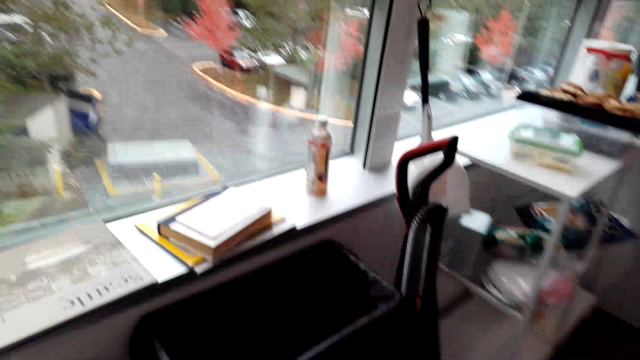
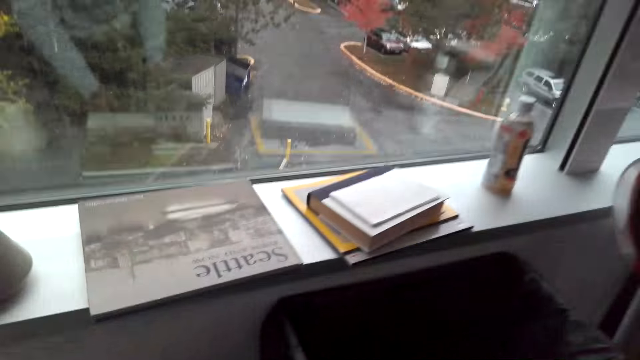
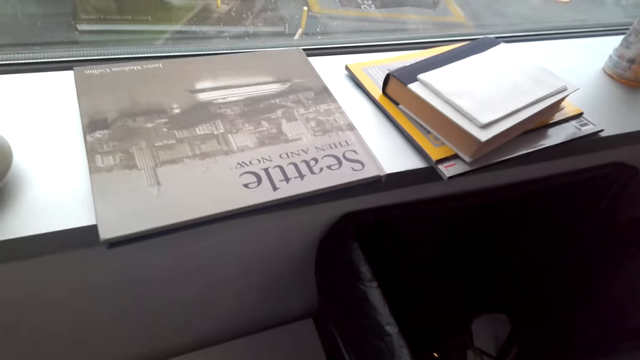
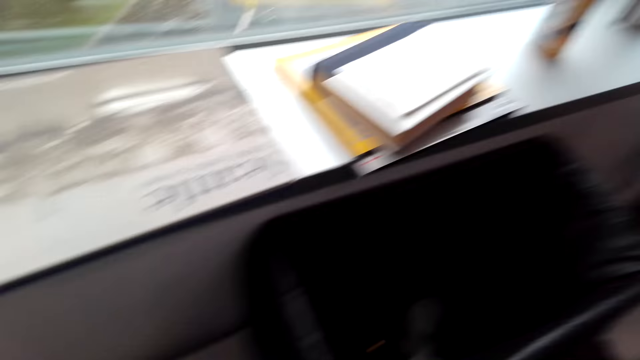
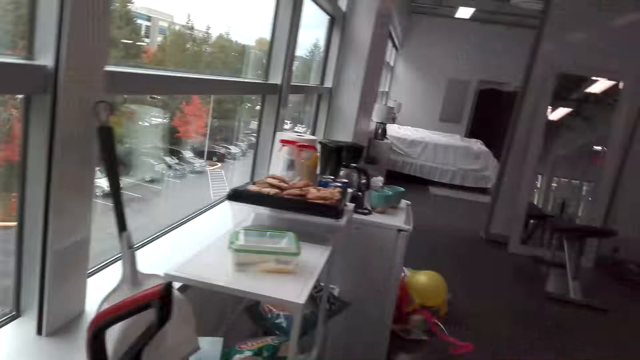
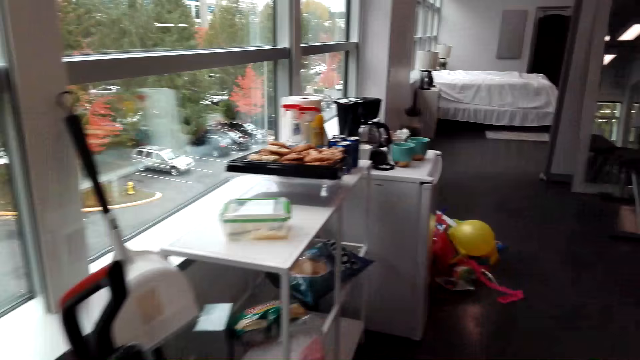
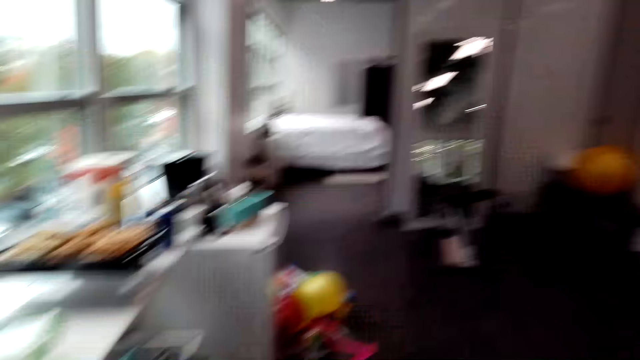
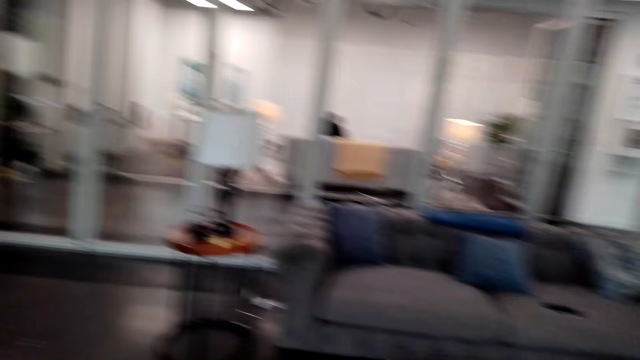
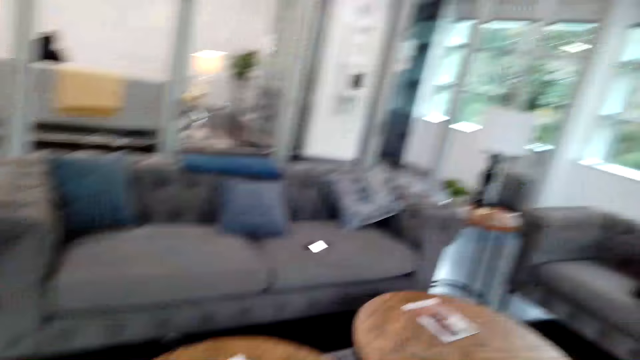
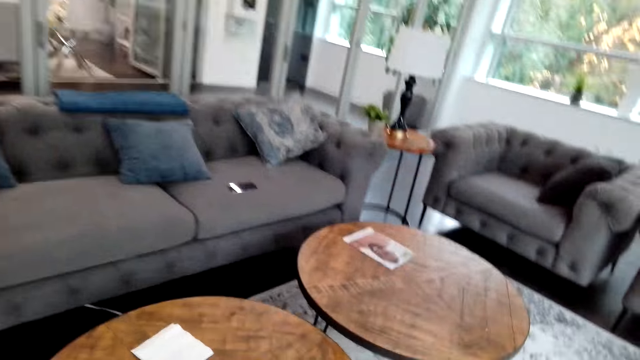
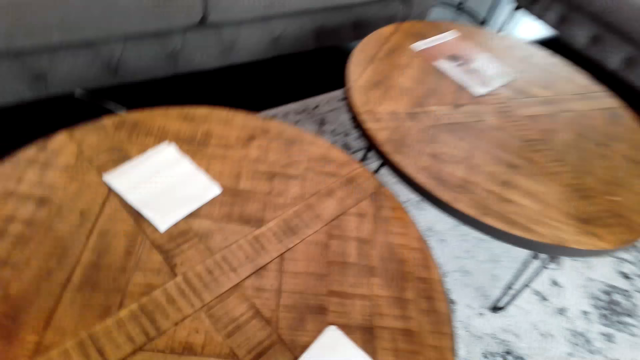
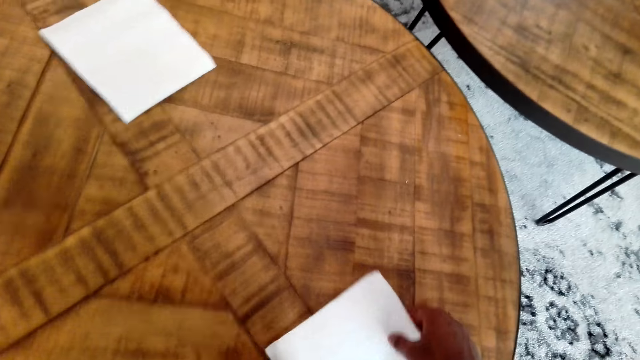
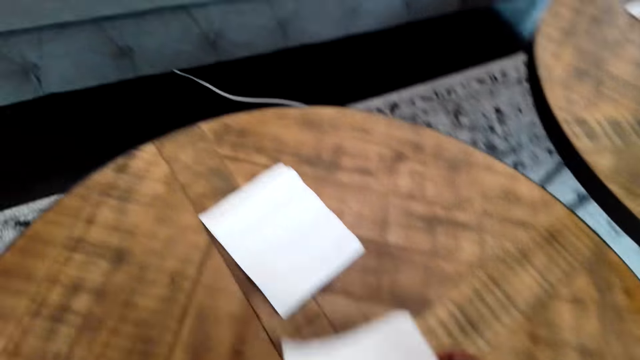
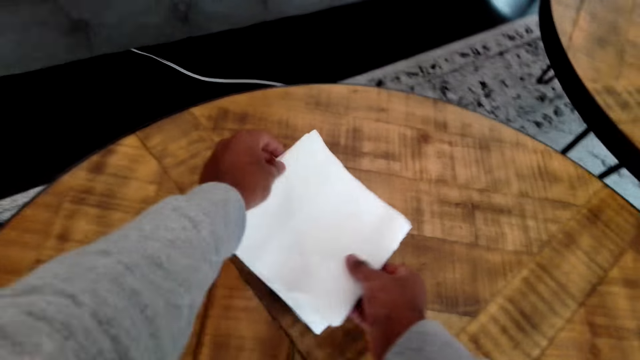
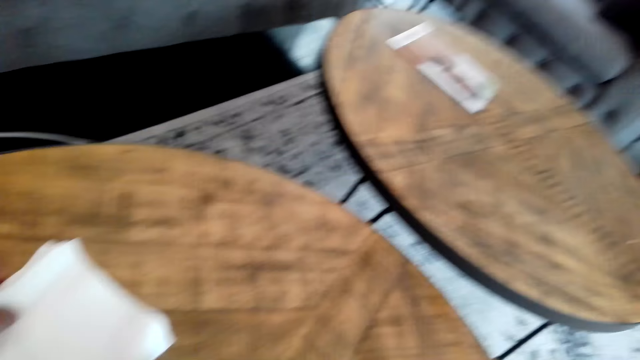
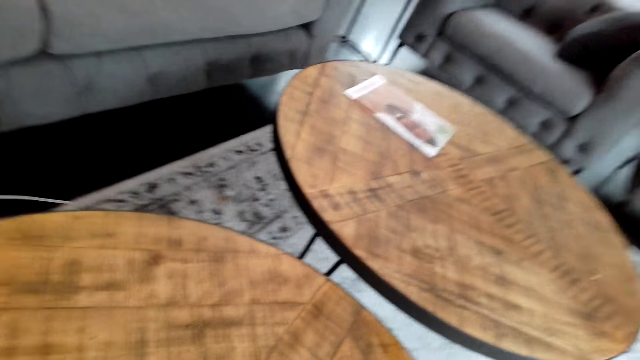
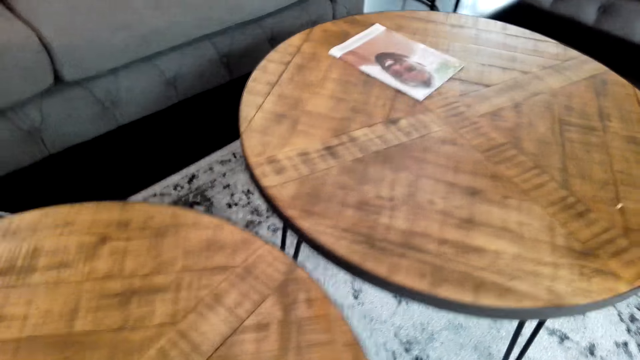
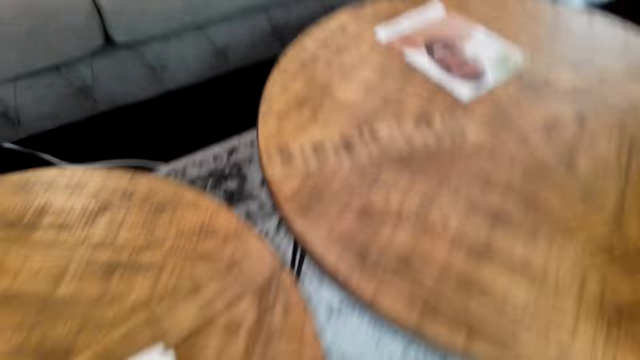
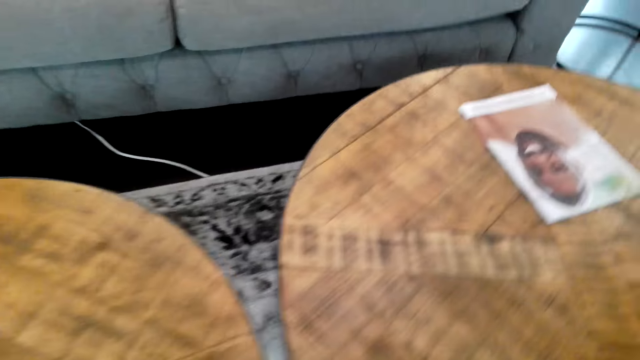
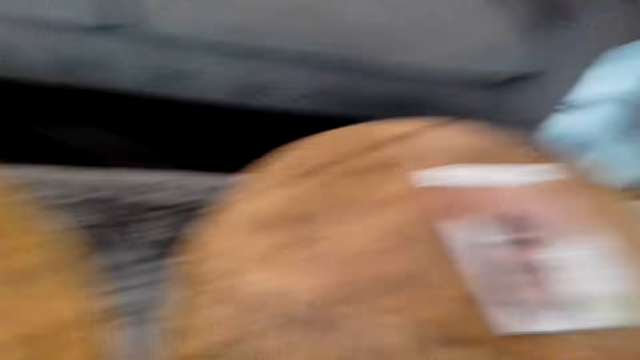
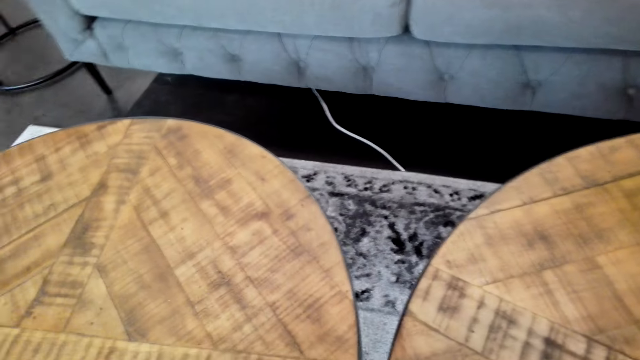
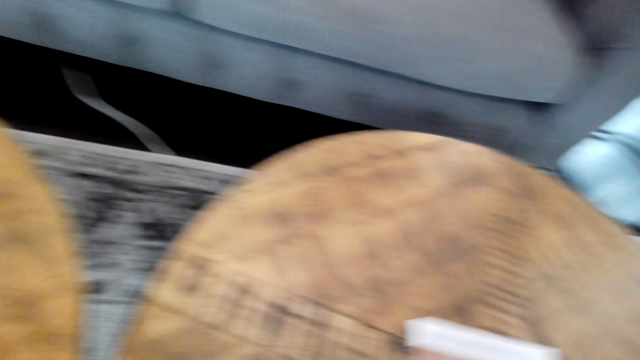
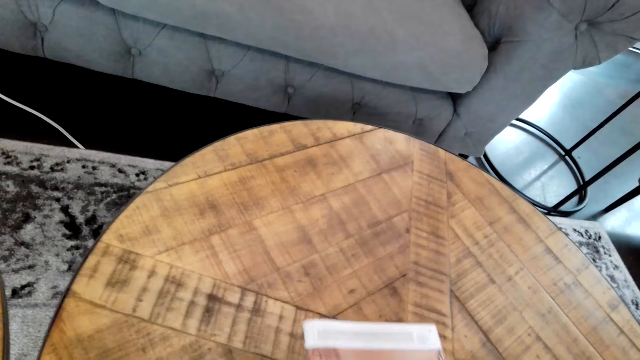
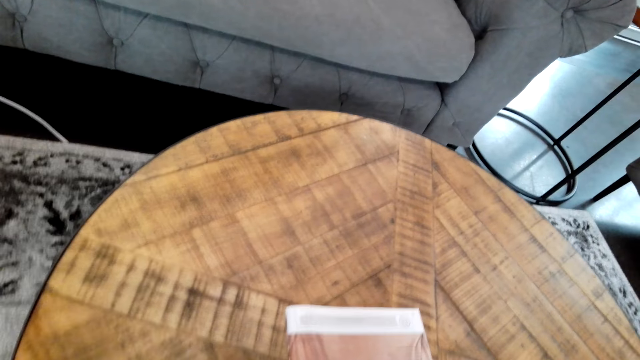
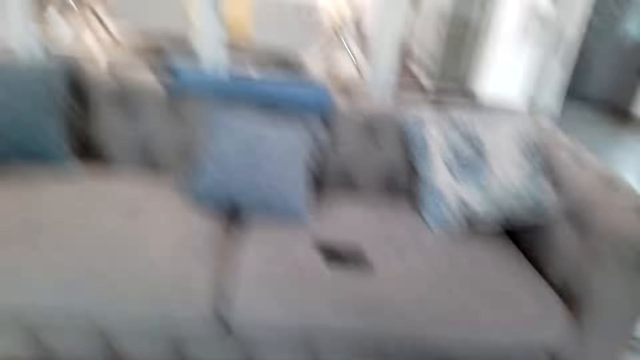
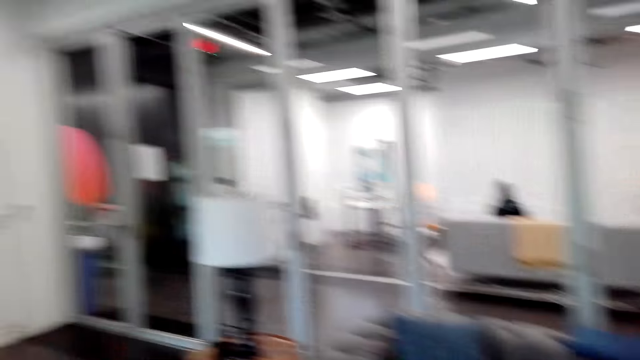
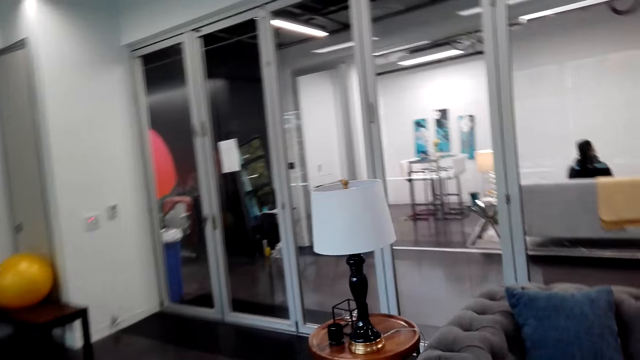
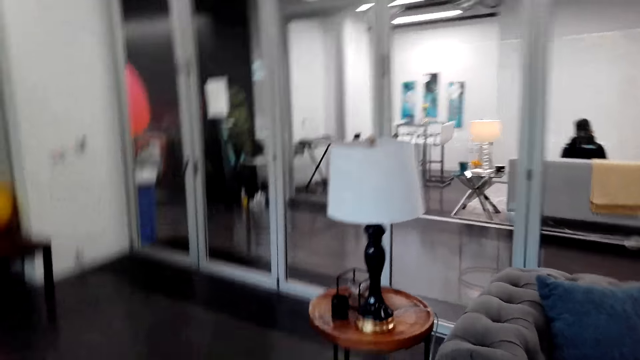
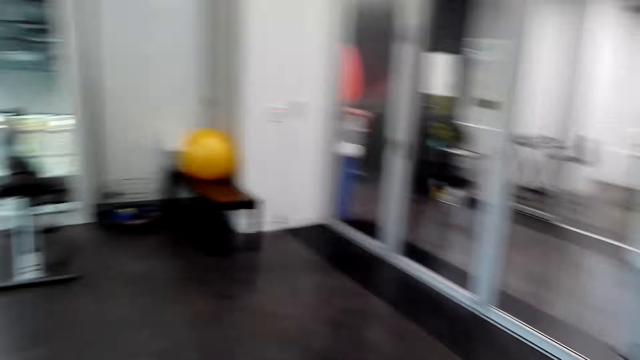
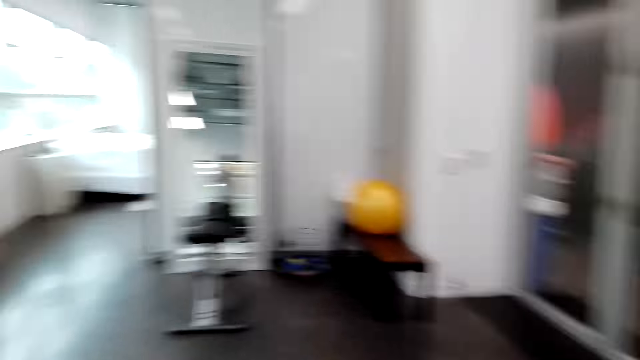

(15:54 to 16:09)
The camera wearer walks around. They pick up the paper from the table. They look at the table. They move both hands. They pick up the paper. They lift the papers. They make a step. They look around and walk around. They drop the papers on the table. They look at the tables. They pull a magazine from the table. They look at the magazine. They look at the seat. They walk around.

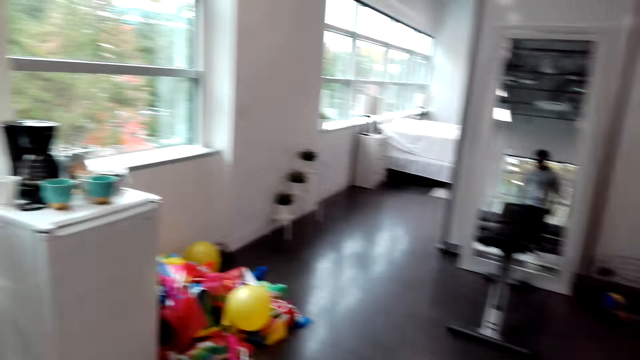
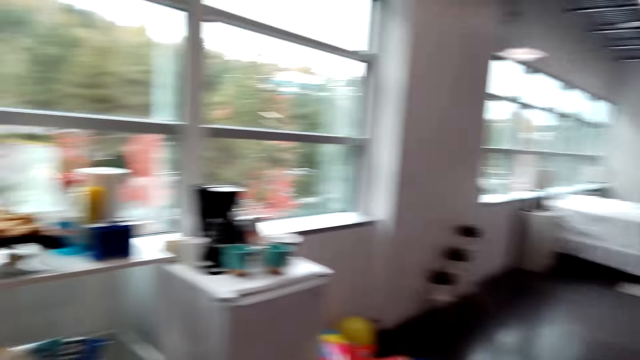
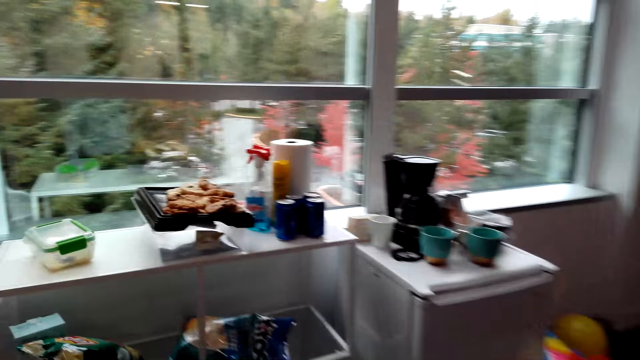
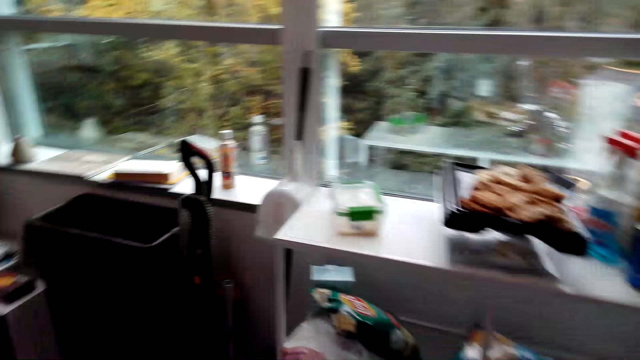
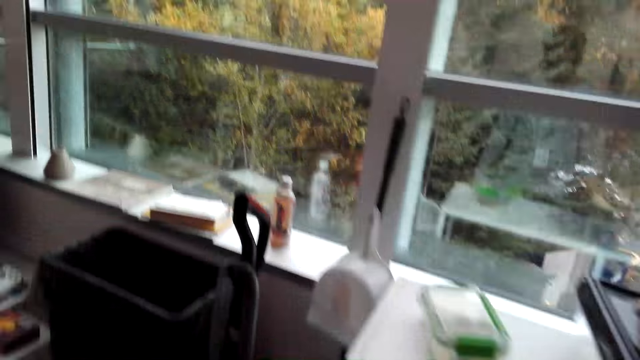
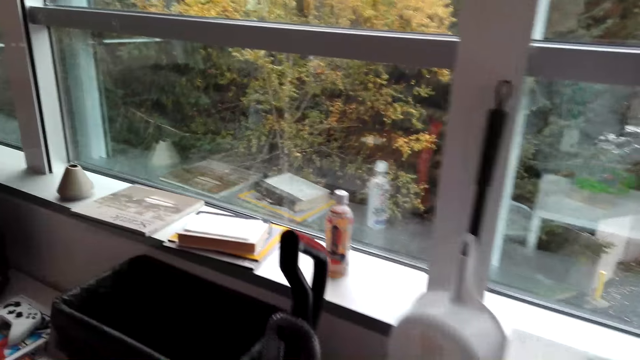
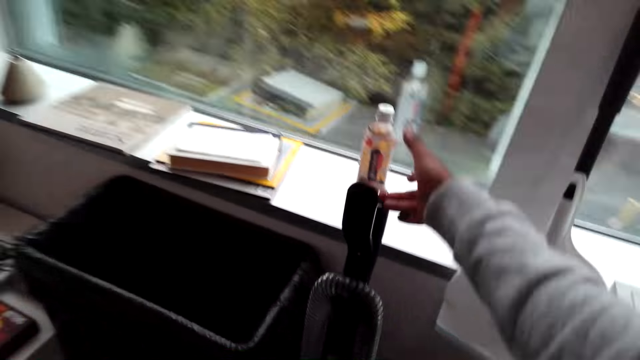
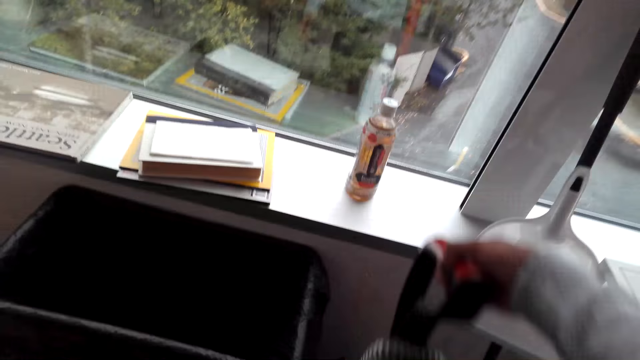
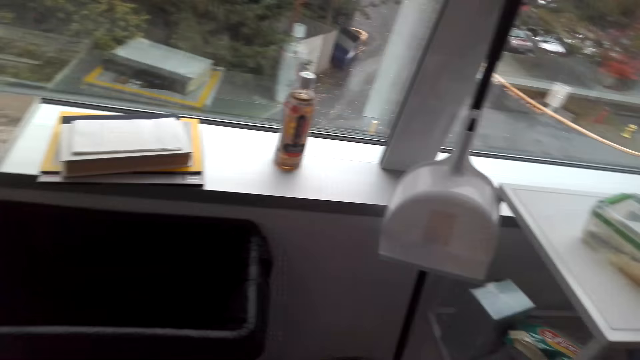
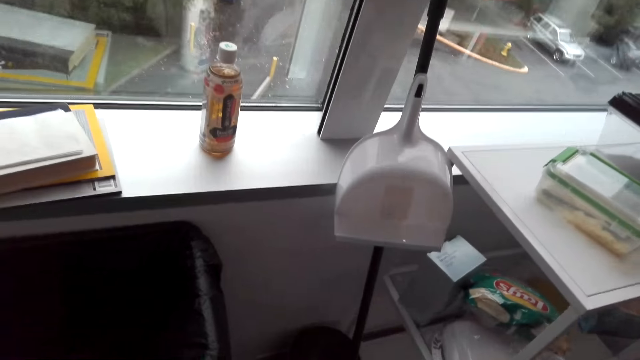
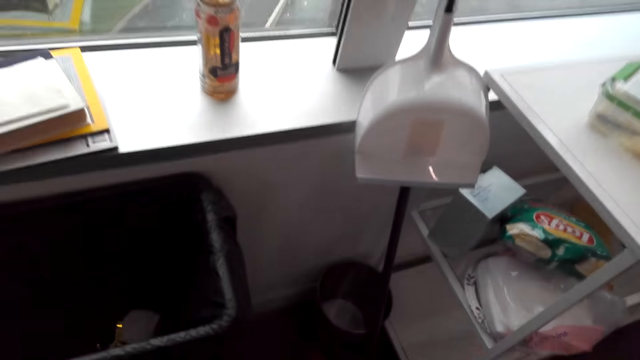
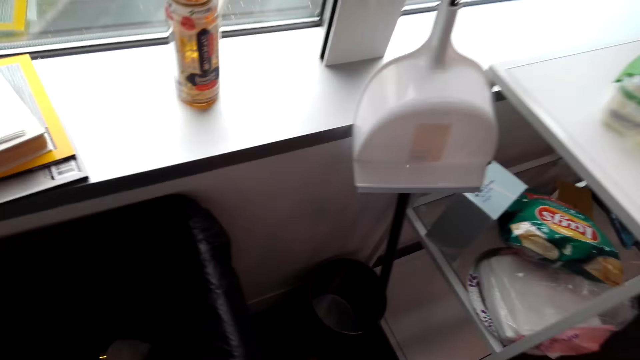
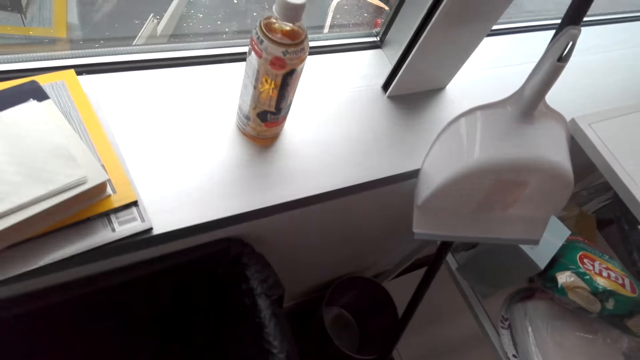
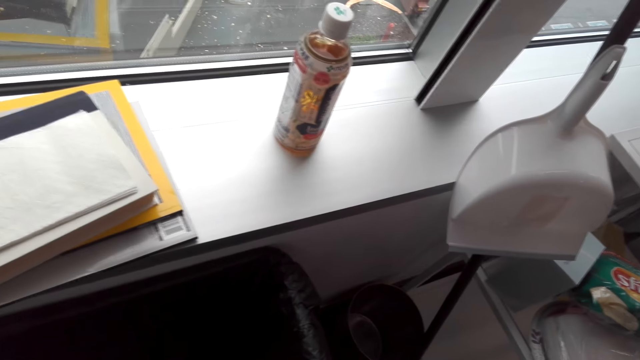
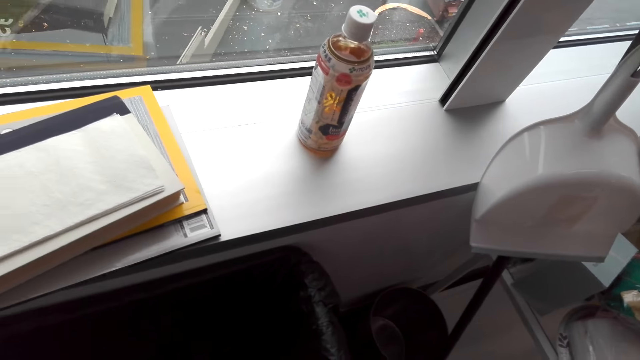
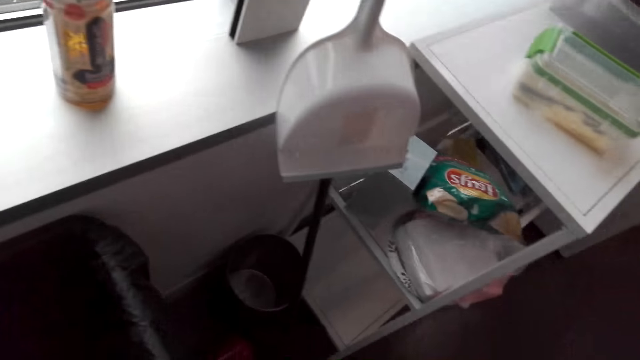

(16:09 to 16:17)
The camera wearer lifts the right hand. They pull something. They look around the house. They pick up something.
